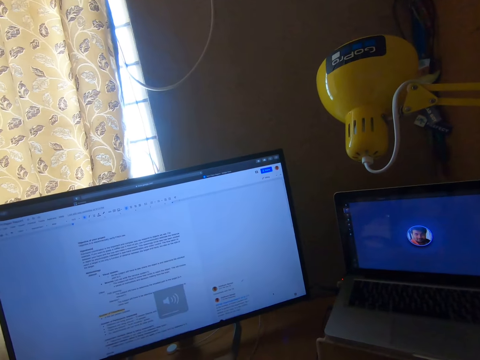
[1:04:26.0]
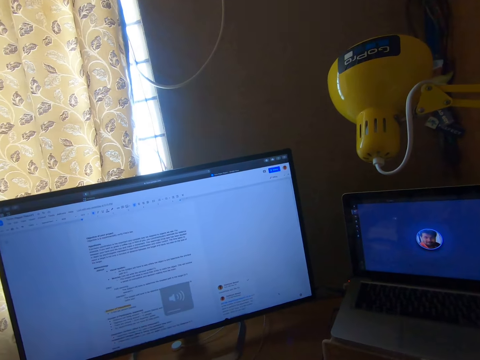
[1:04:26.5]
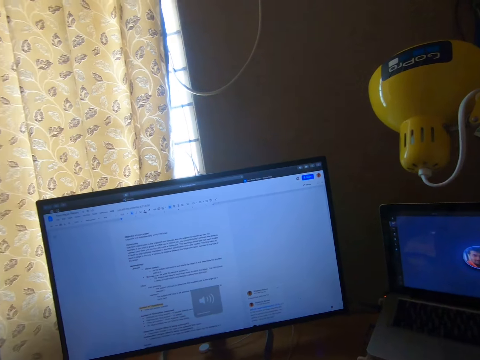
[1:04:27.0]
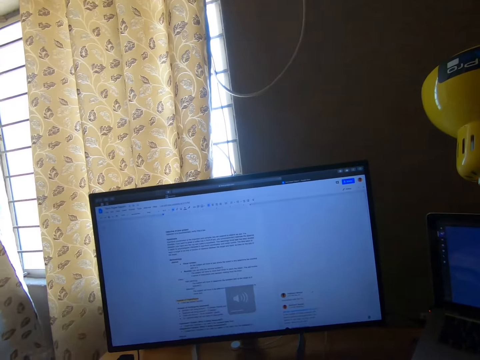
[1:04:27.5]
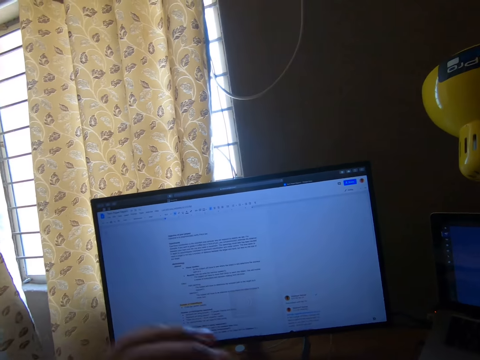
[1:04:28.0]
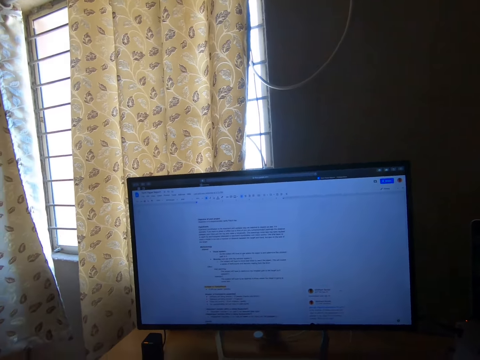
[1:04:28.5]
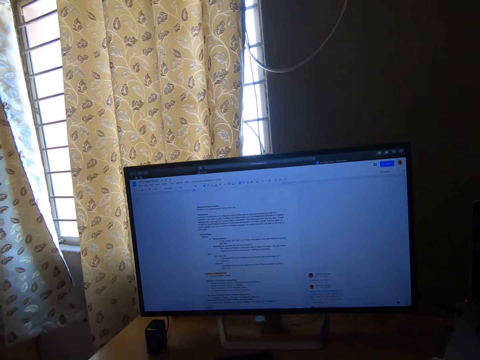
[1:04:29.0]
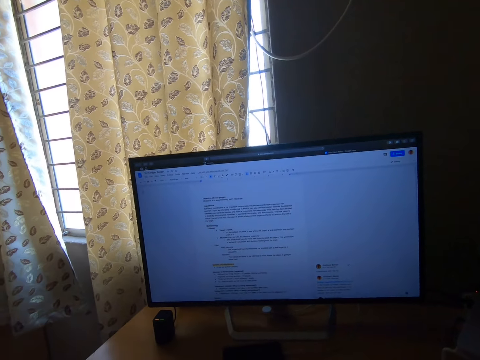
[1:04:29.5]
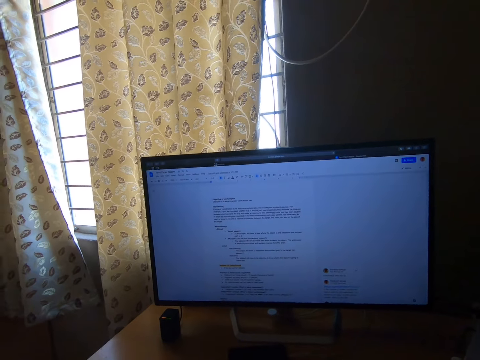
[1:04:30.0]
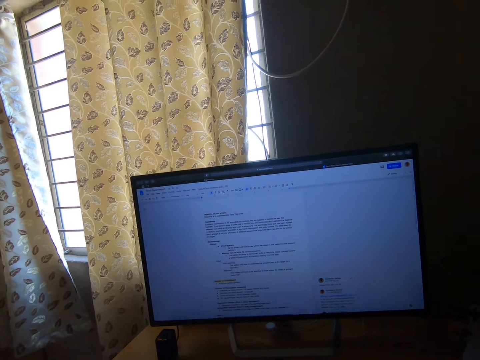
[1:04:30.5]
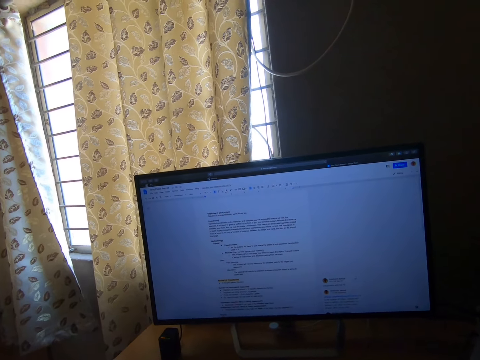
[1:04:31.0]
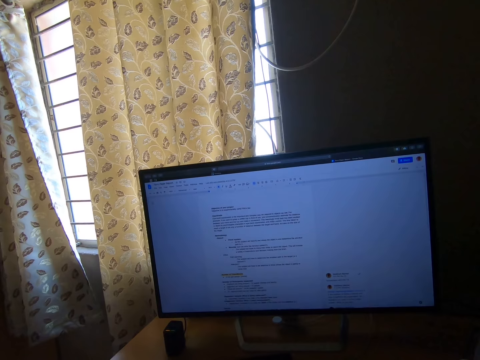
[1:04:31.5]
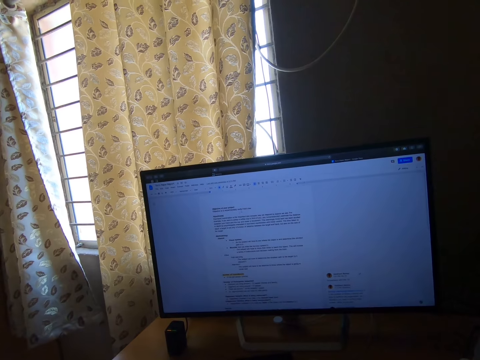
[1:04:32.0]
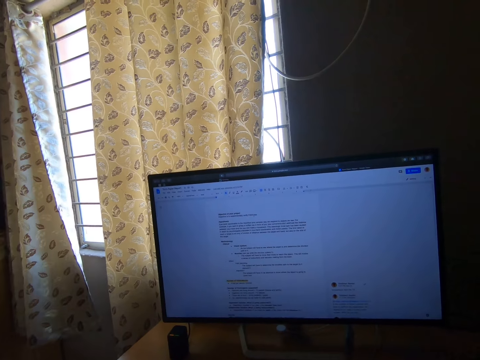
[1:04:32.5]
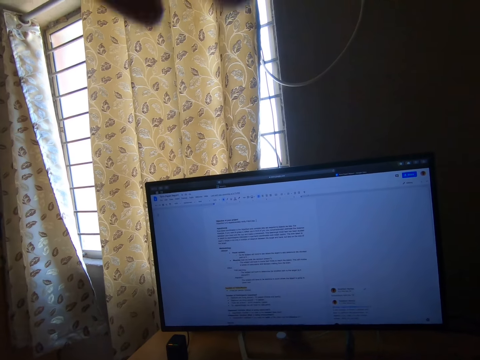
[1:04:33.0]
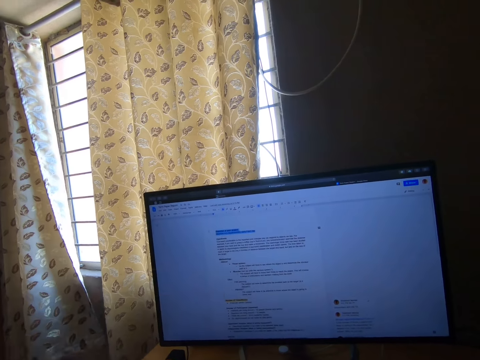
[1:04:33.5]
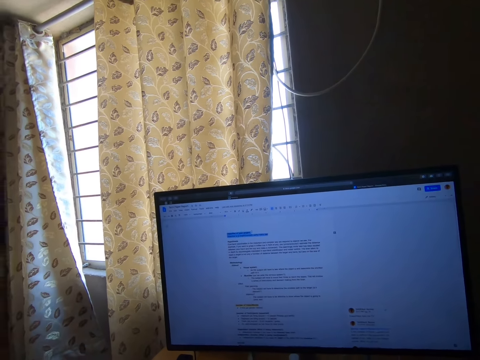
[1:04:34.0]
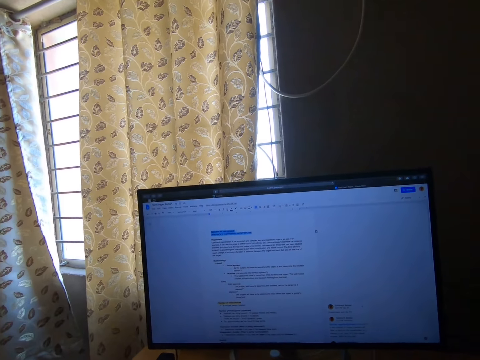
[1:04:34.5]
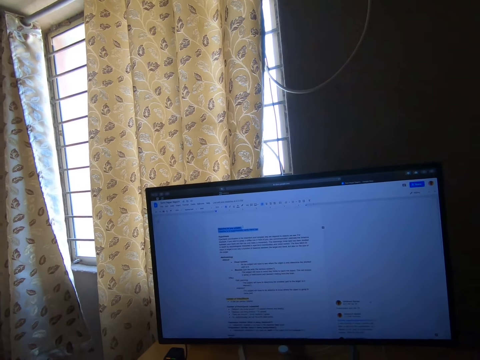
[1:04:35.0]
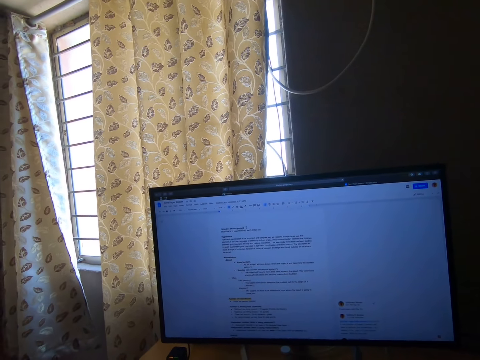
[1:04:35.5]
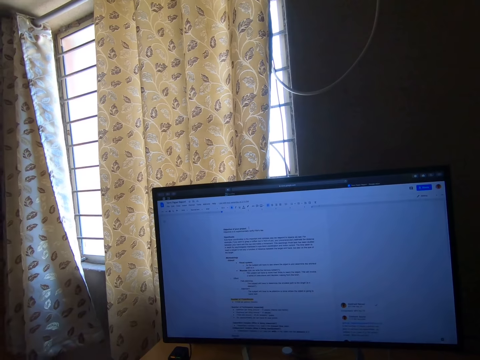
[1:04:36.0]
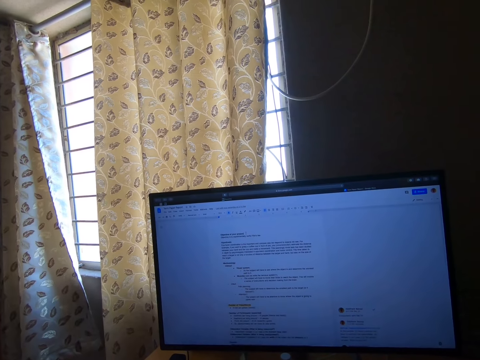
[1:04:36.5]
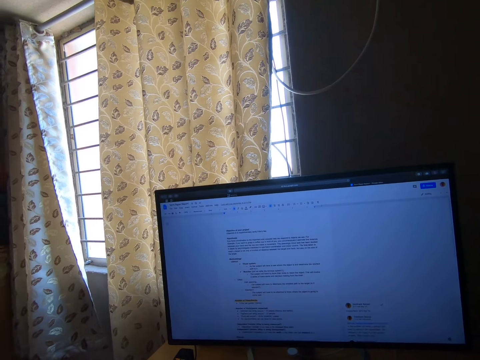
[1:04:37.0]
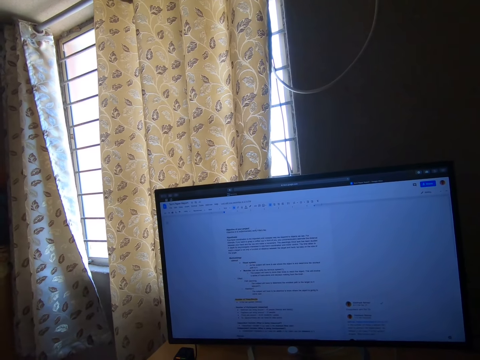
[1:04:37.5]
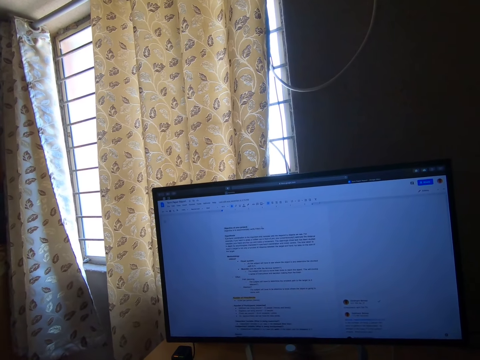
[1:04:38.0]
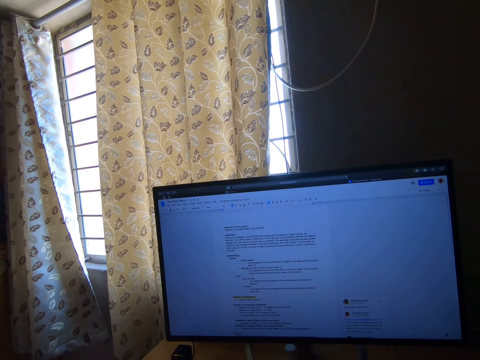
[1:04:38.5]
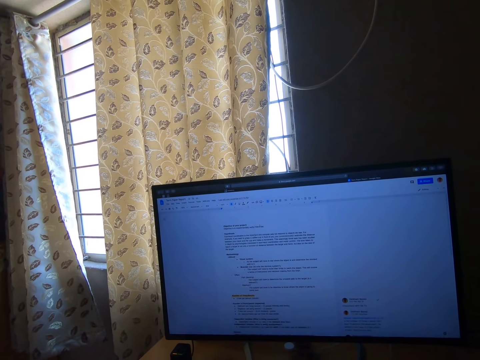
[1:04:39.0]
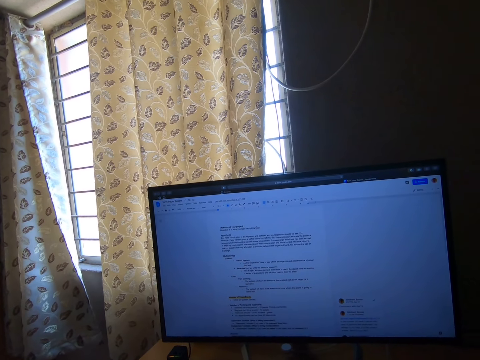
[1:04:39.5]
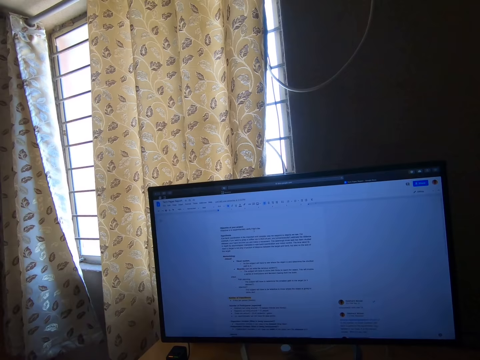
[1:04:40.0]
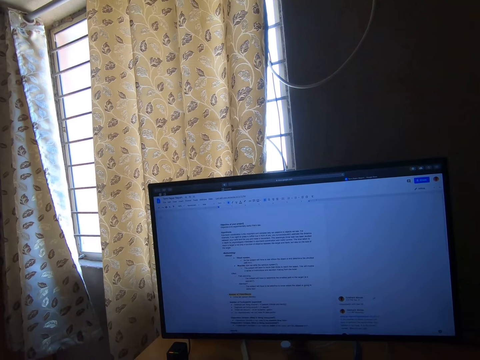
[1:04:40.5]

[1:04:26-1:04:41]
The camera wearer raises his left hand. He puts his left hand down. He reads the contents on the desktop screen.

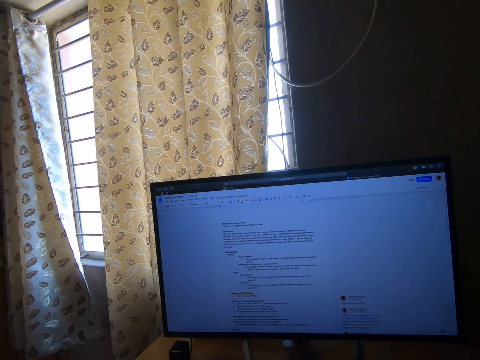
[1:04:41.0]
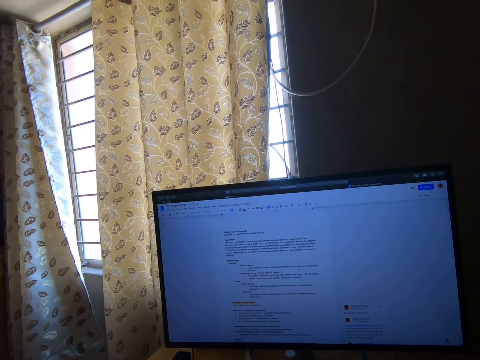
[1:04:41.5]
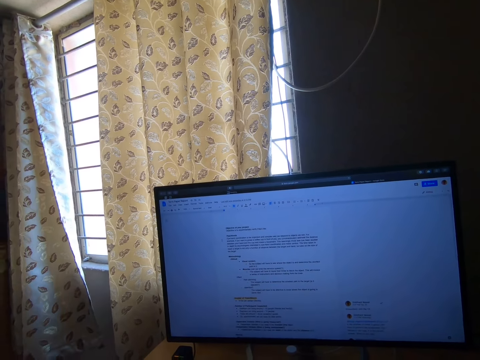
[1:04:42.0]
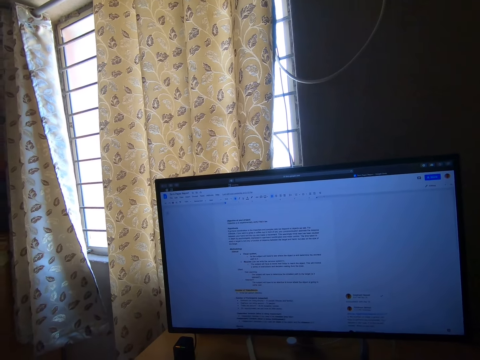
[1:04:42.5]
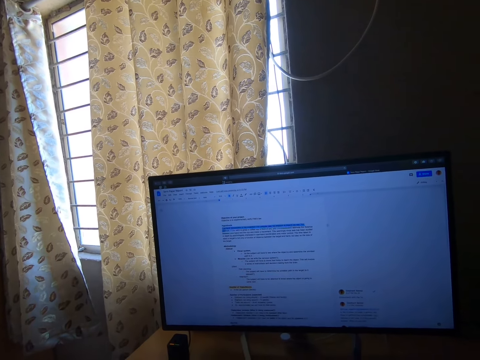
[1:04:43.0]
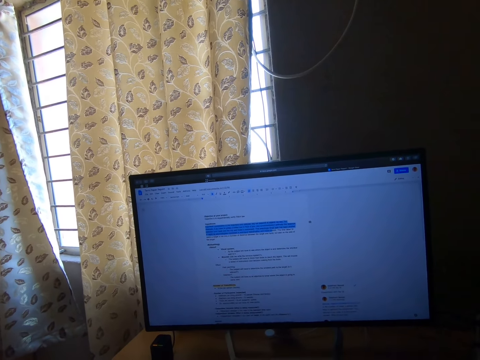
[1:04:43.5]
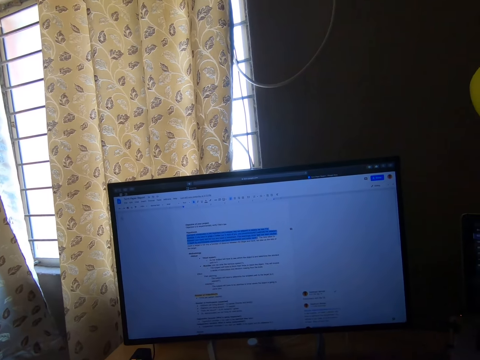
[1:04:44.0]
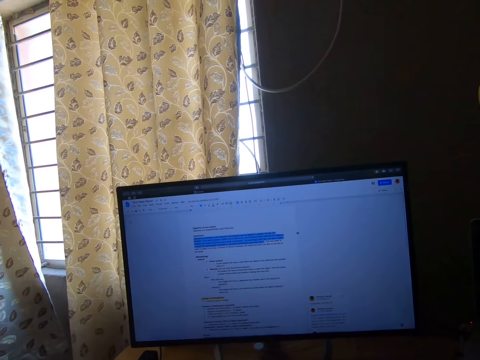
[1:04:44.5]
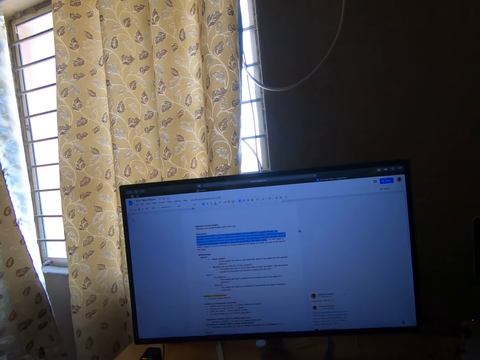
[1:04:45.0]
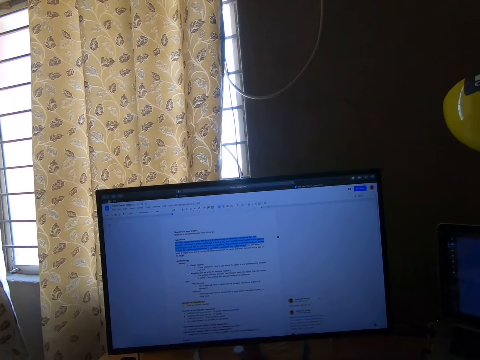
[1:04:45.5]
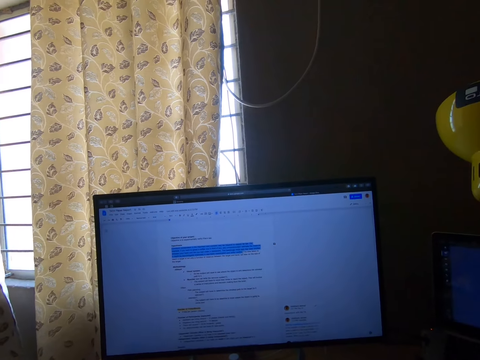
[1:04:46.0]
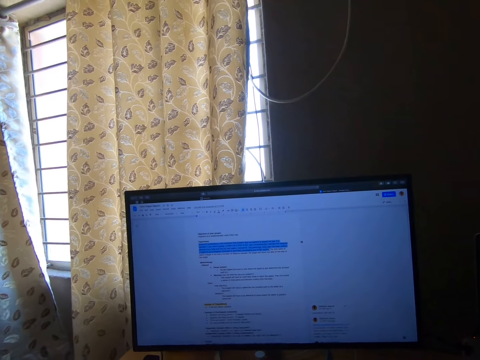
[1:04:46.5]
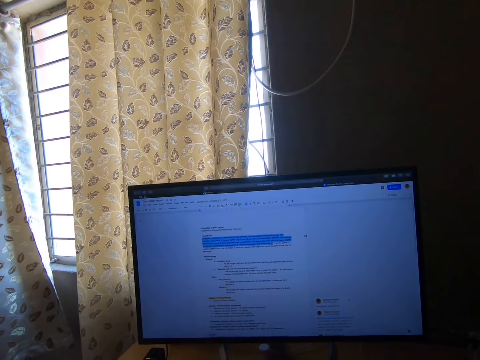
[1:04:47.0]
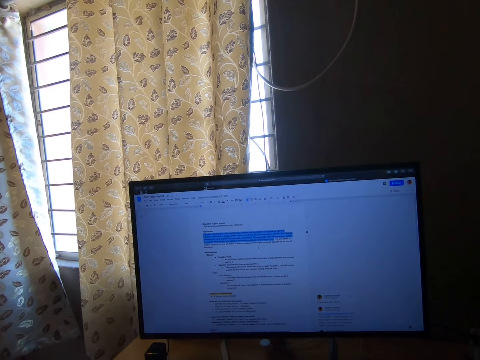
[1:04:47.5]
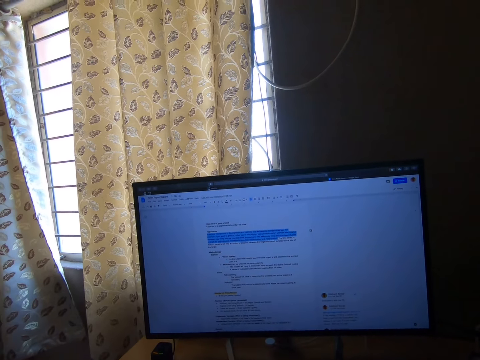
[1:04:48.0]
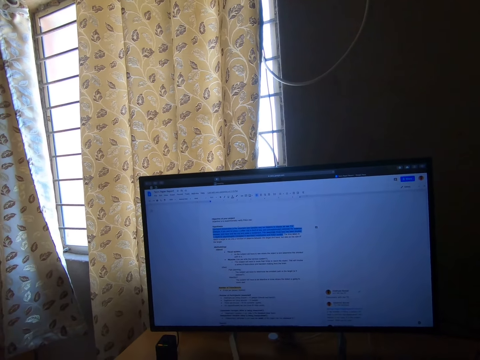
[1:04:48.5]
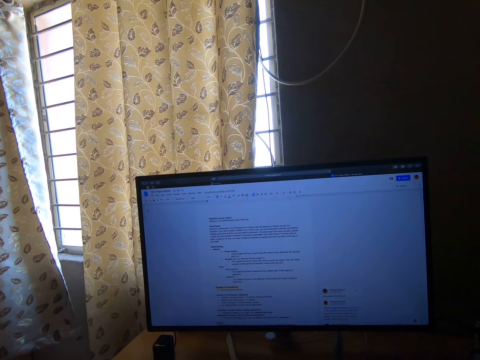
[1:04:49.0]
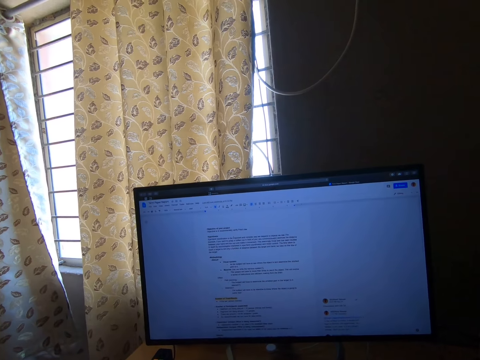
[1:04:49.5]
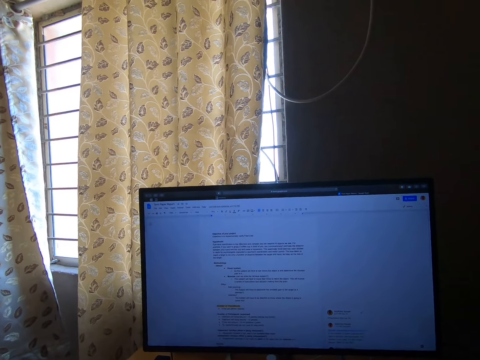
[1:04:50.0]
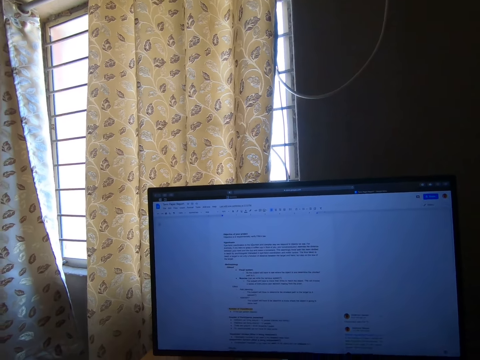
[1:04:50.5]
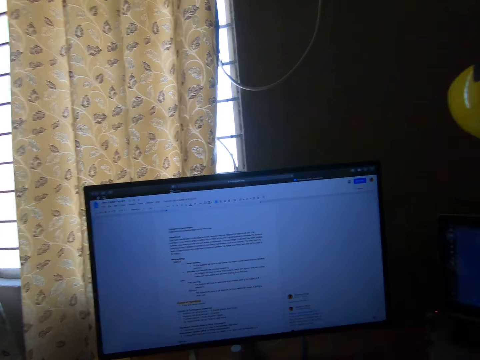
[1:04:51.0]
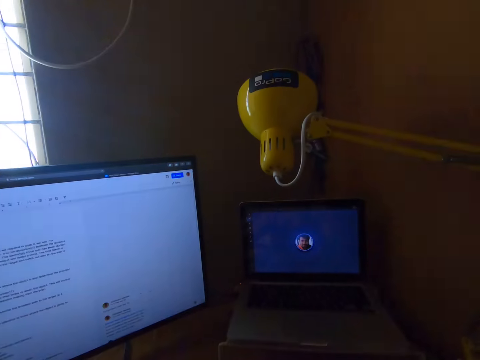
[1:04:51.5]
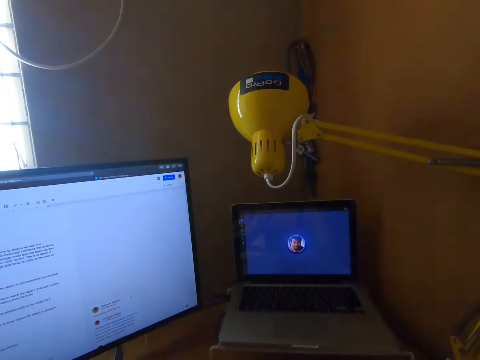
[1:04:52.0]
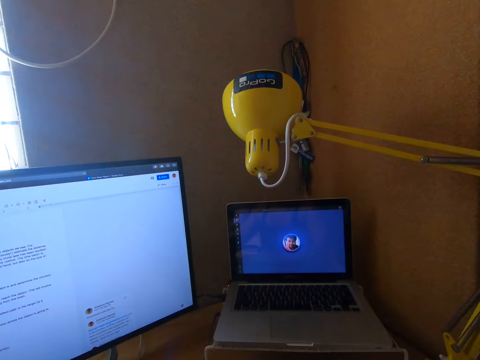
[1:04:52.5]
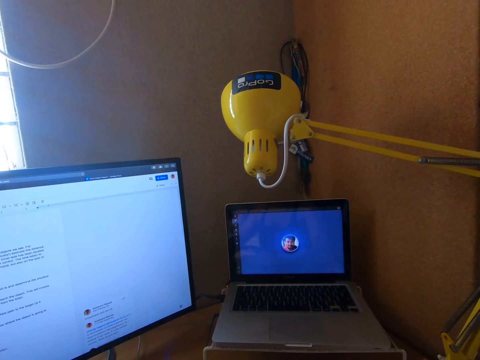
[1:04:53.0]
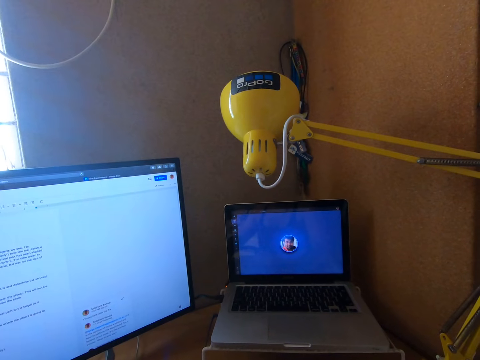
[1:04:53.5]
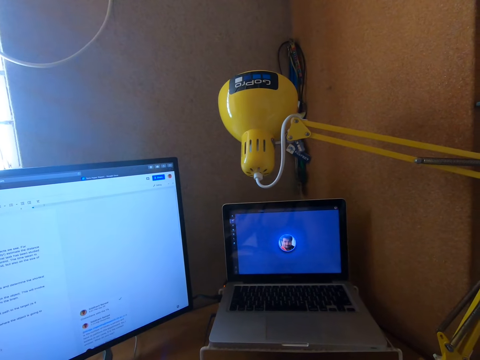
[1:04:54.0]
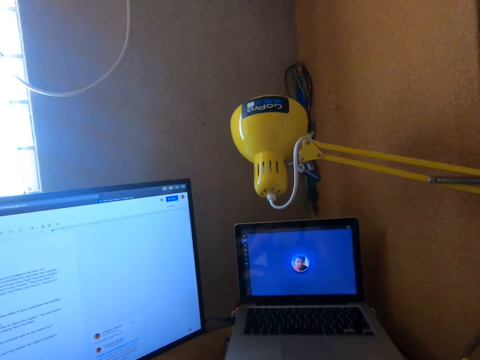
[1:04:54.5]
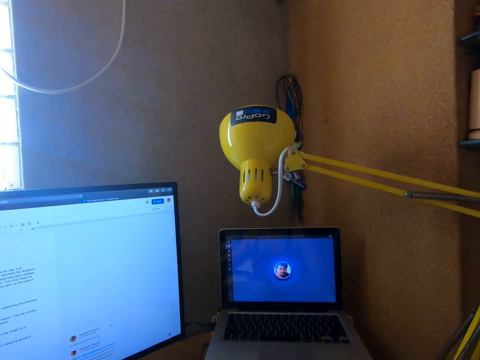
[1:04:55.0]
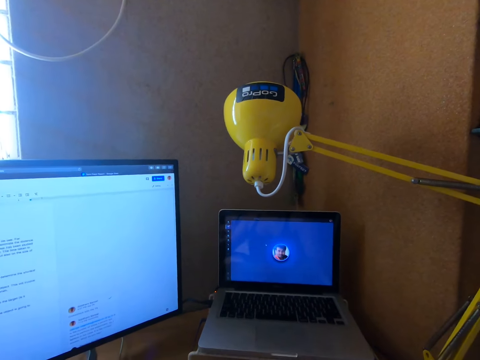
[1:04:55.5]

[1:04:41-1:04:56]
The camera wearer clicks the mouse. They look at the laptop.
